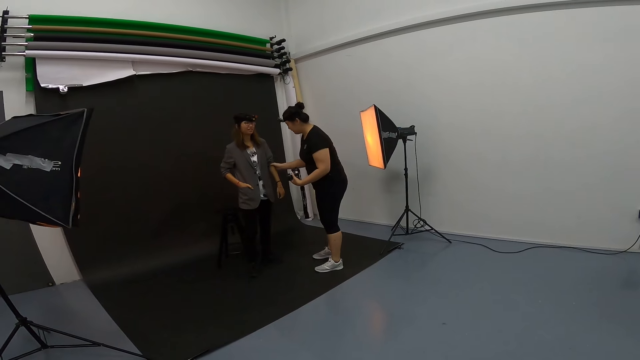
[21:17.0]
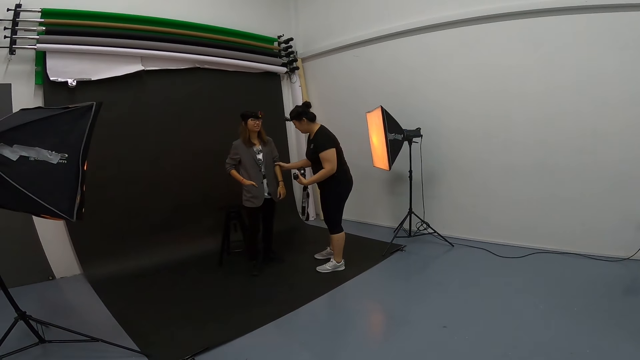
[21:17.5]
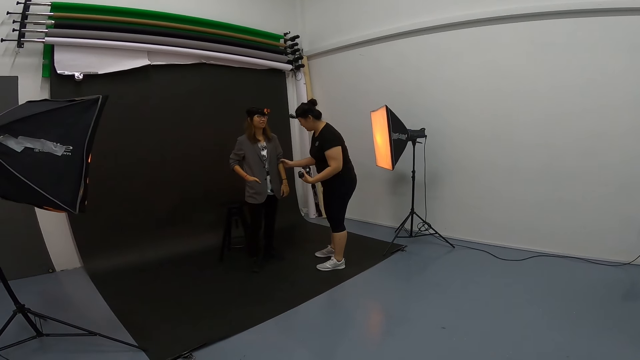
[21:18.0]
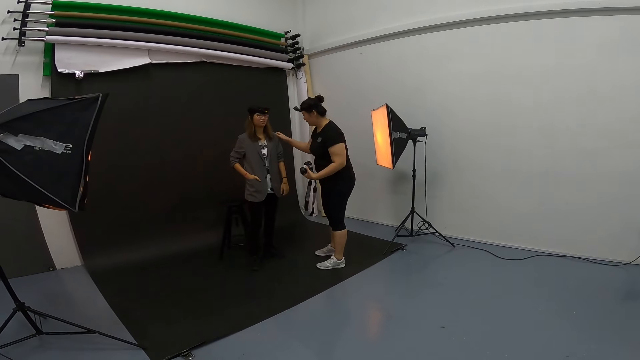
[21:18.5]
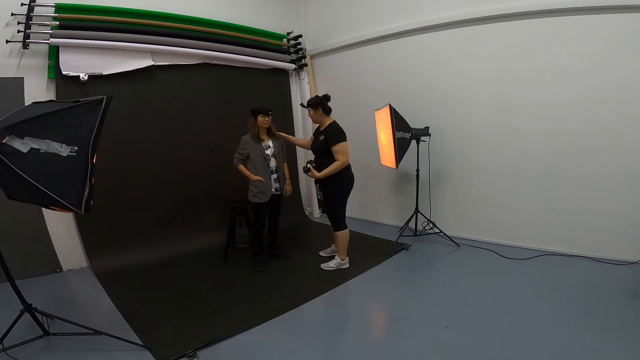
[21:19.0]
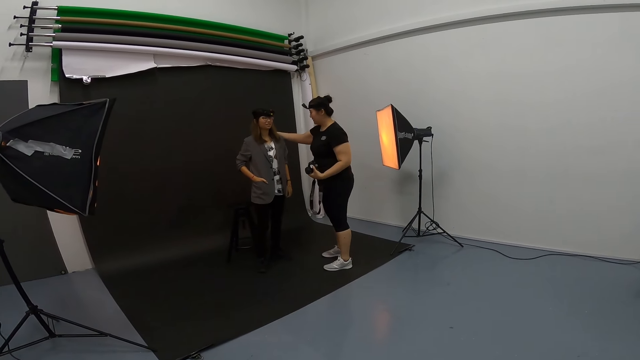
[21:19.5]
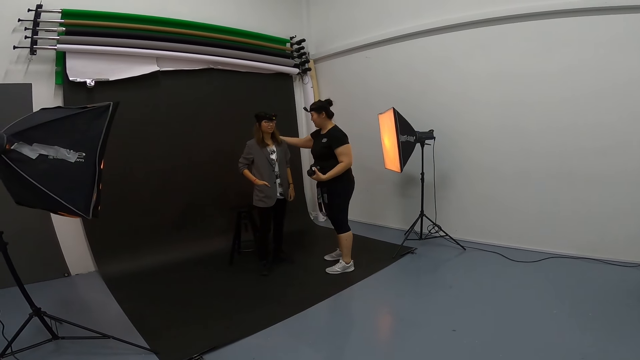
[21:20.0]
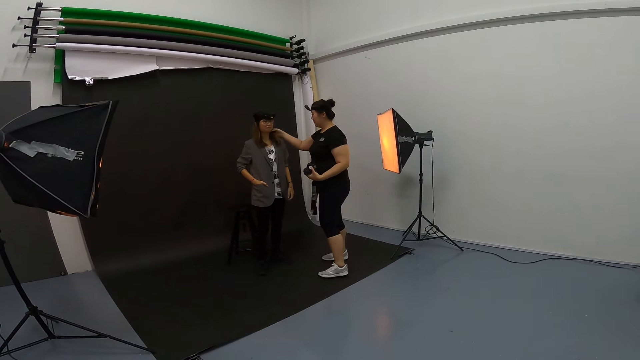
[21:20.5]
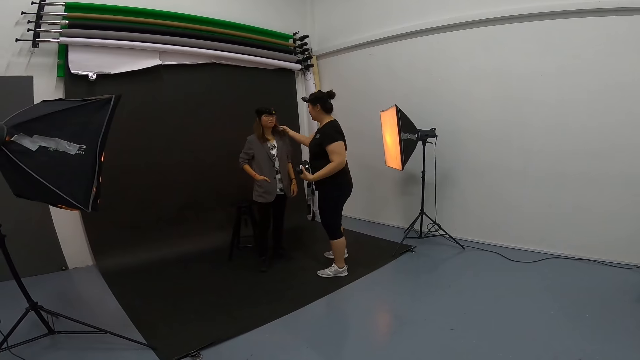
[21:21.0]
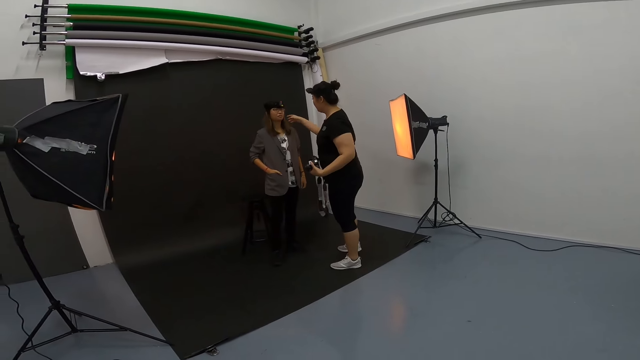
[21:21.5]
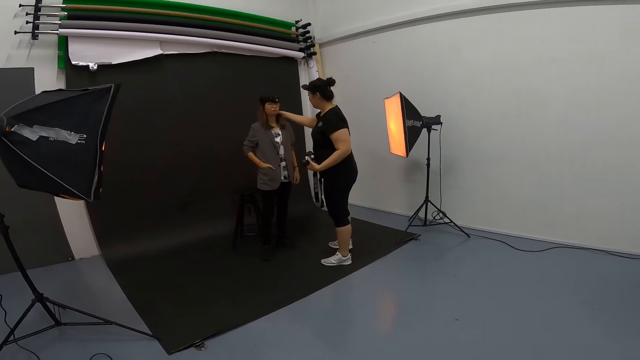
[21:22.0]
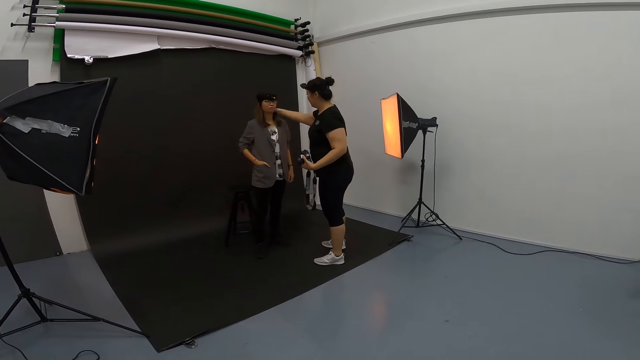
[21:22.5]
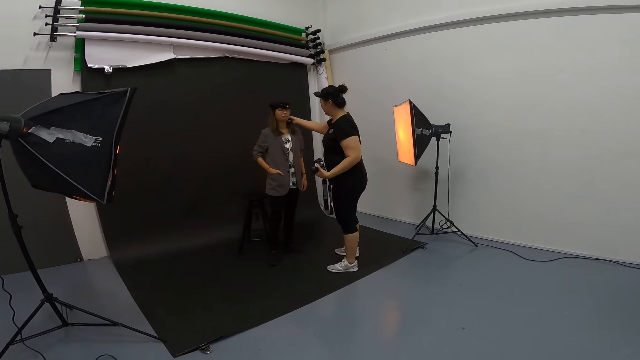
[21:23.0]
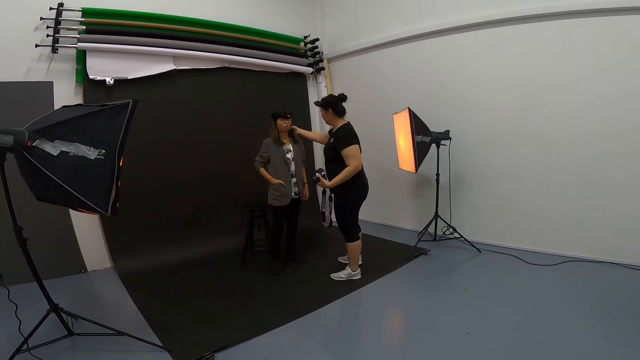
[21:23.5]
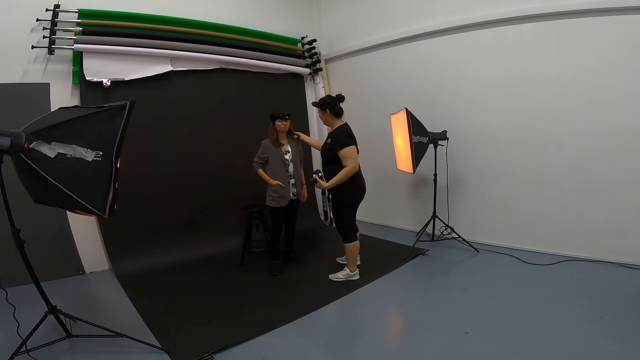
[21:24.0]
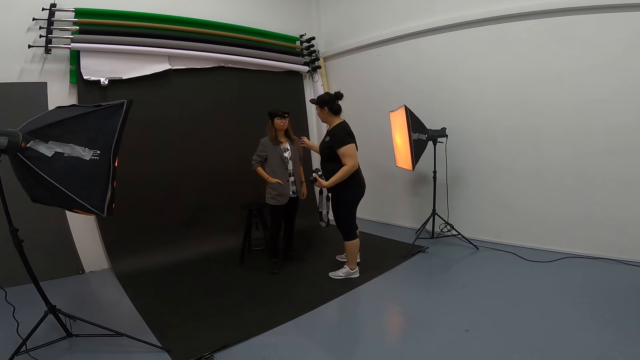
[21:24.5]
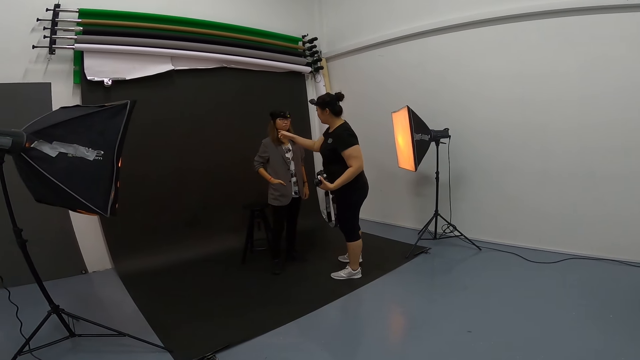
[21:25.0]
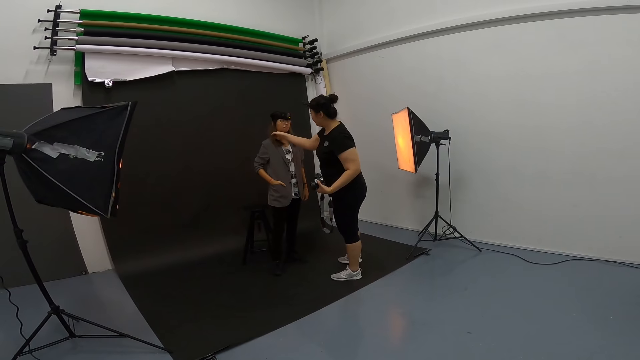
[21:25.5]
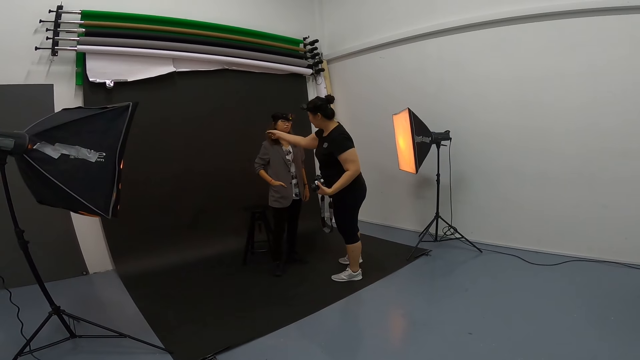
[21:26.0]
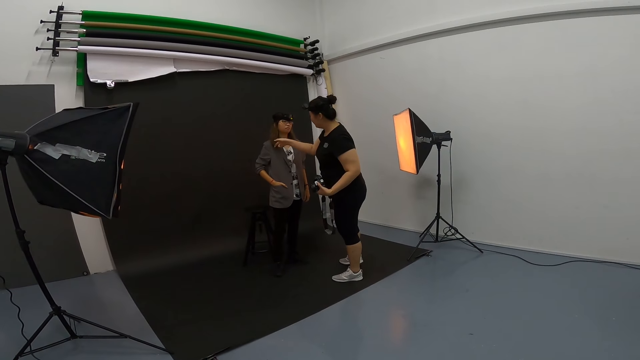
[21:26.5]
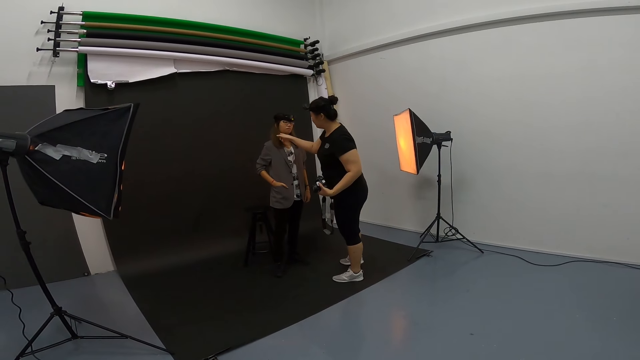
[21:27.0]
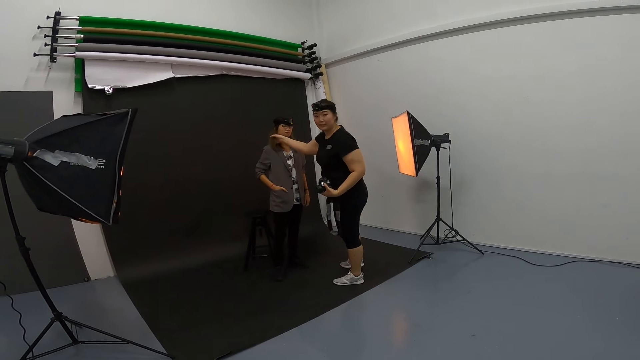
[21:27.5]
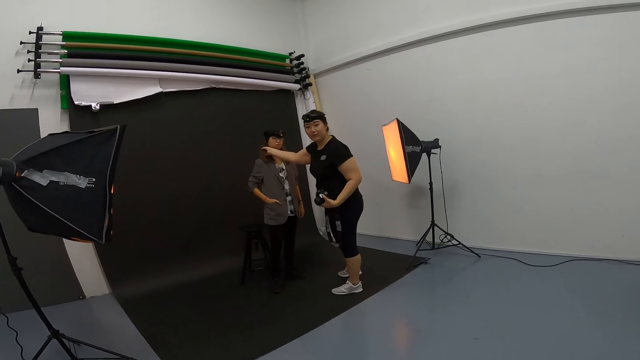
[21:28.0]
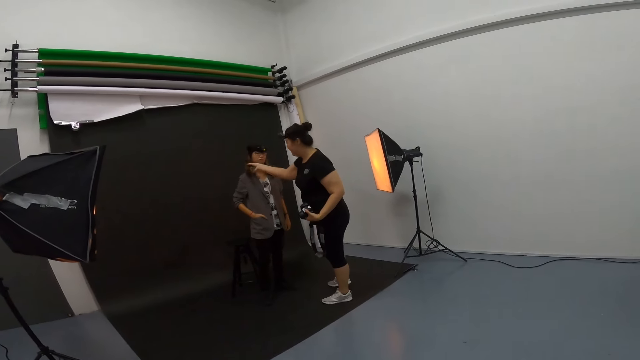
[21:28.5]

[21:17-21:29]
A person straightens the coat sleeve on another person. The first person makes the other person's hair.

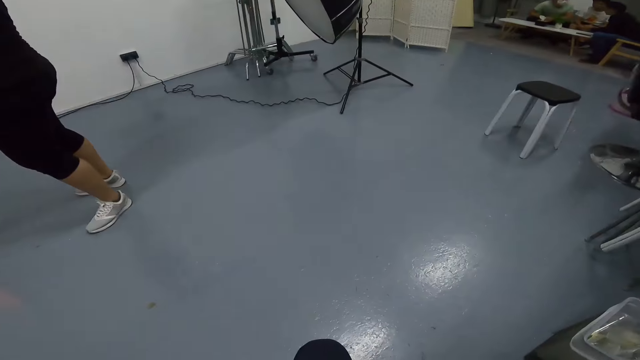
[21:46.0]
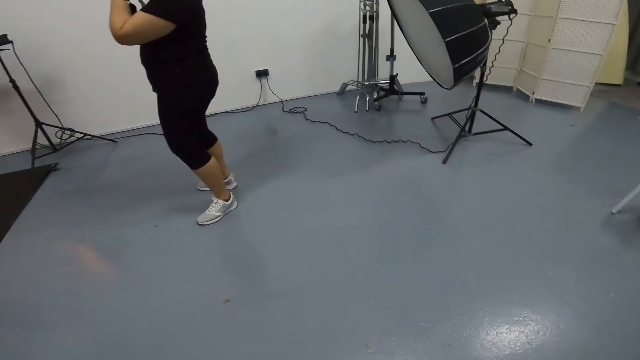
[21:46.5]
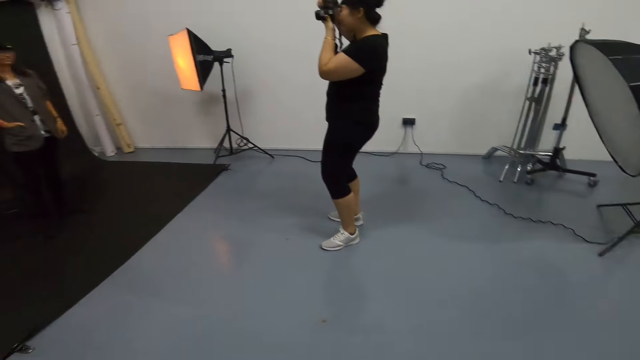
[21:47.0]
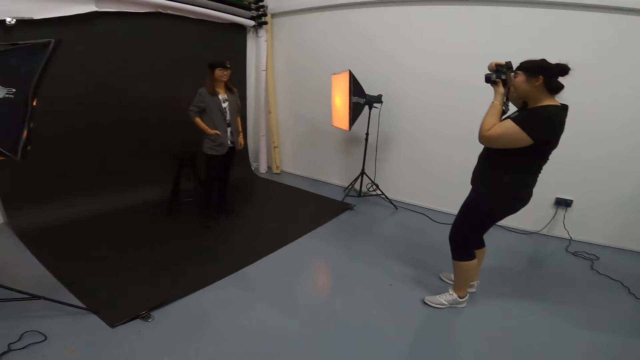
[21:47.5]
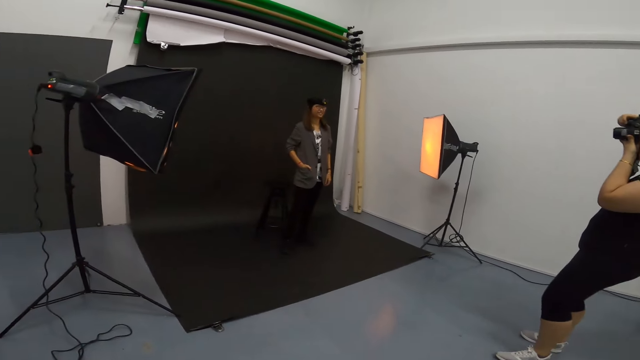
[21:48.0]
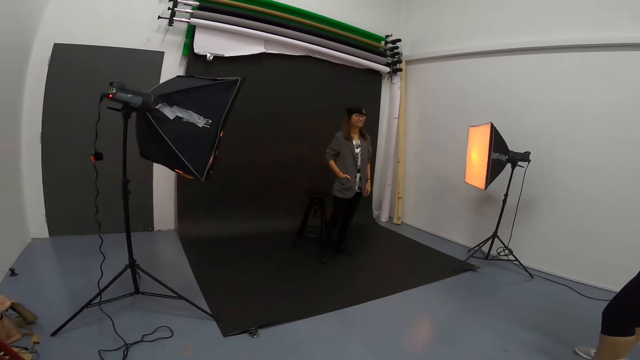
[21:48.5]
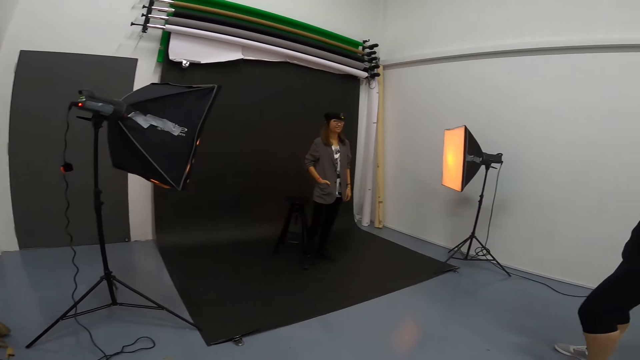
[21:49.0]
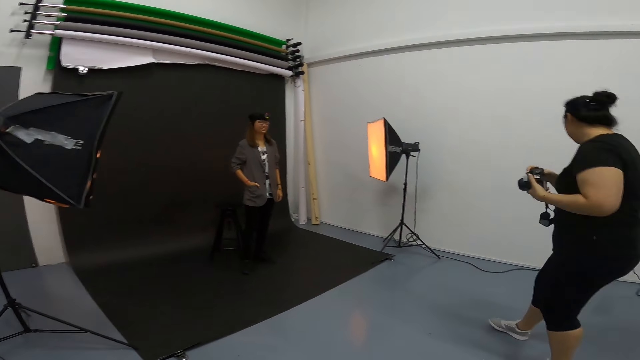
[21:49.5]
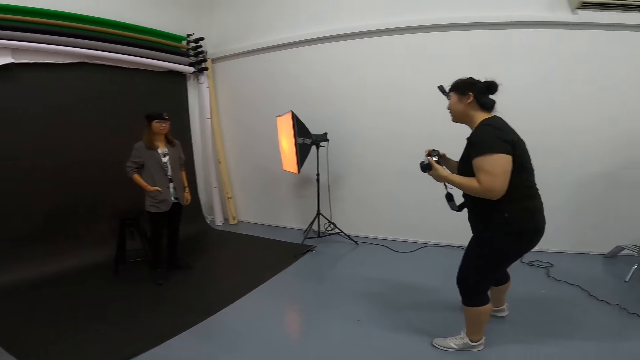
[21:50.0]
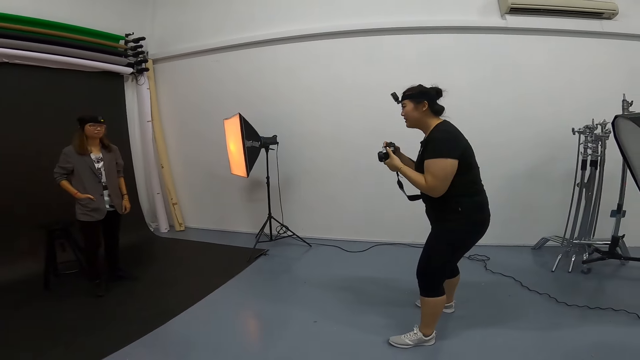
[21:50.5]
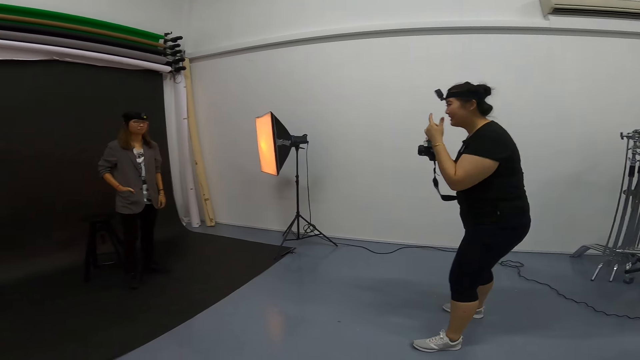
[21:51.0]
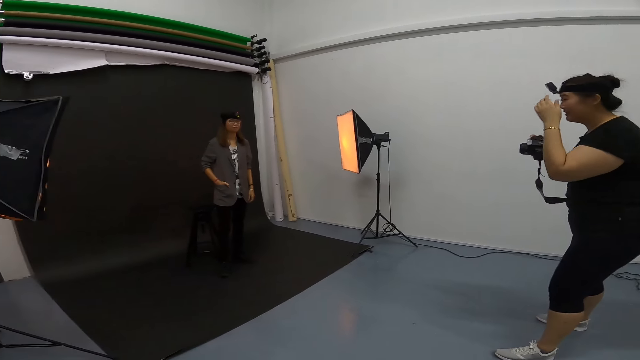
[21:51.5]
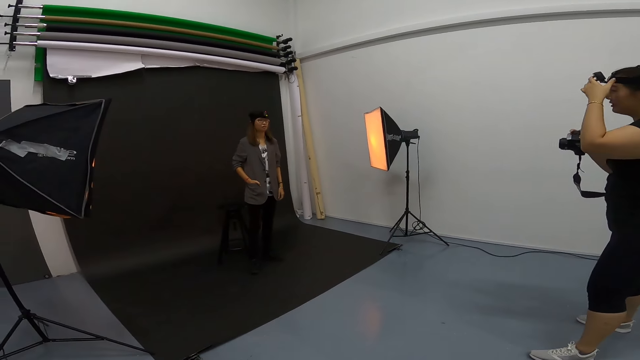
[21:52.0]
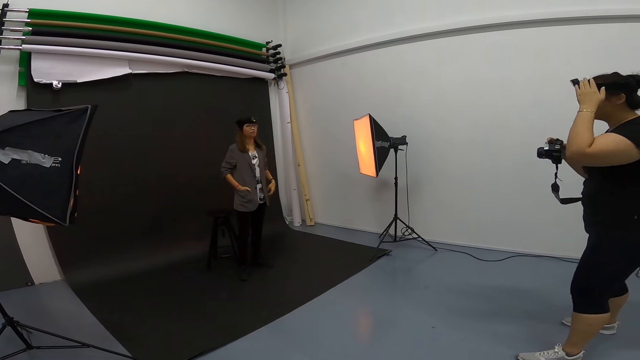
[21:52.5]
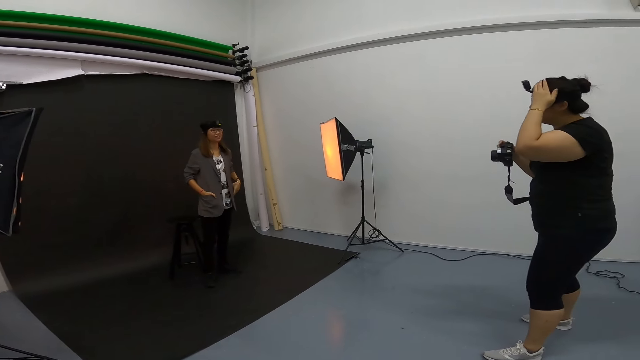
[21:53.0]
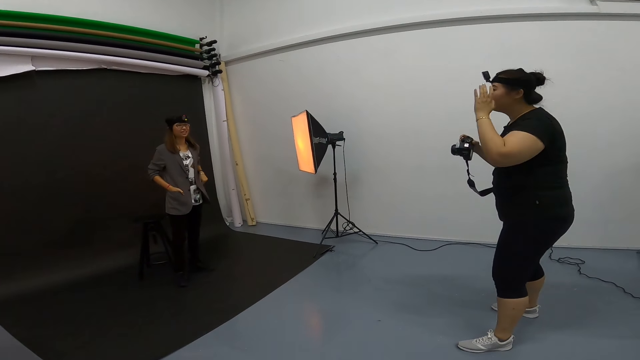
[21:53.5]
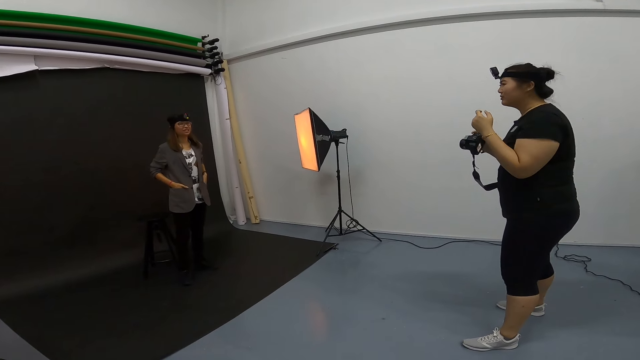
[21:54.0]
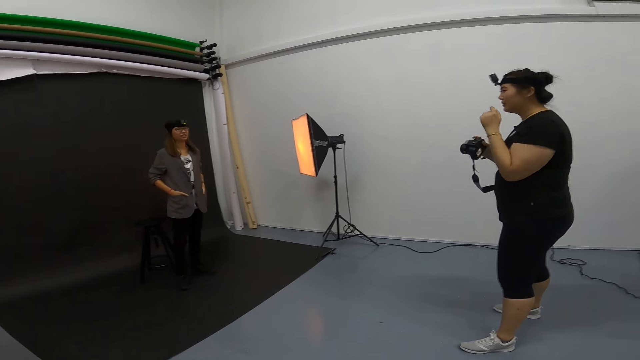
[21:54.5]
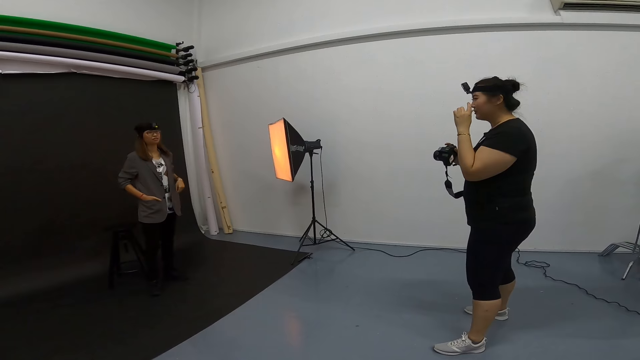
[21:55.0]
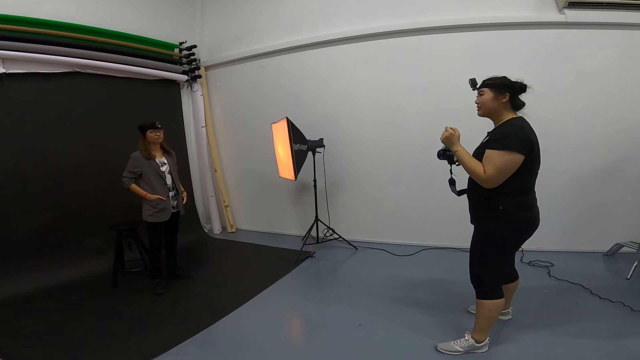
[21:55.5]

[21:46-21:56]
A woman takes photos of another woman. The first woman adjusts herself as she converses with the other woman.
